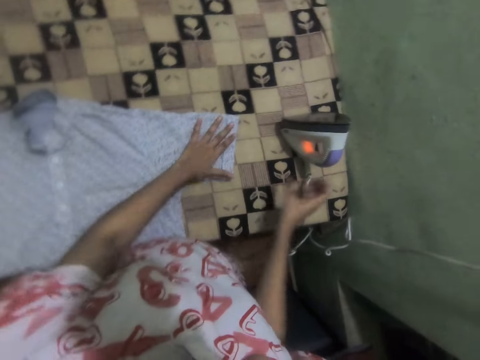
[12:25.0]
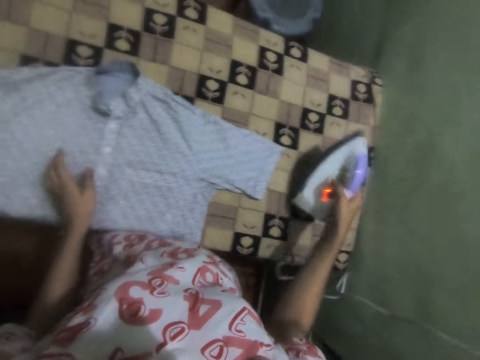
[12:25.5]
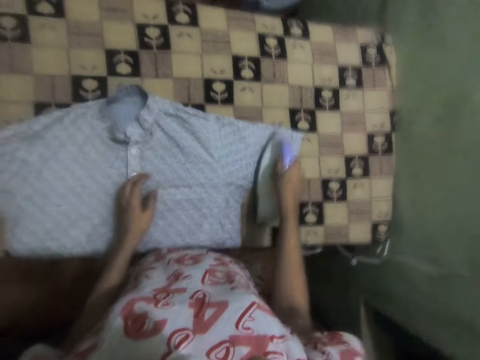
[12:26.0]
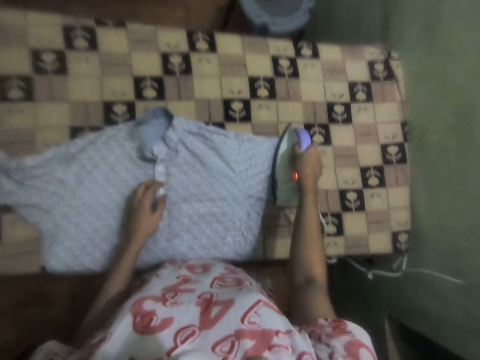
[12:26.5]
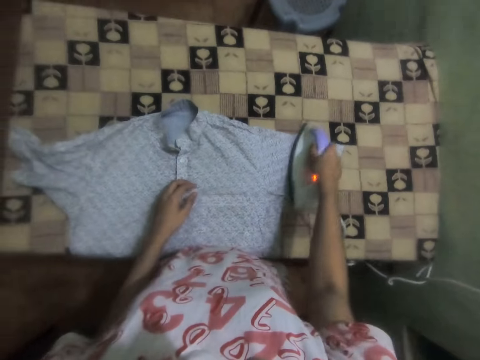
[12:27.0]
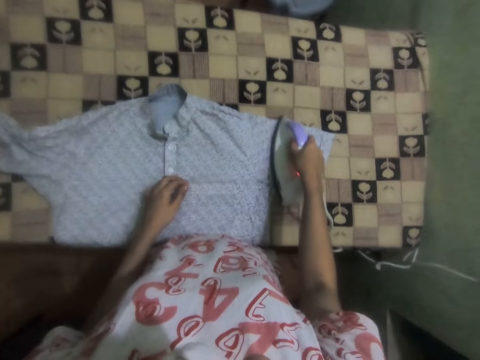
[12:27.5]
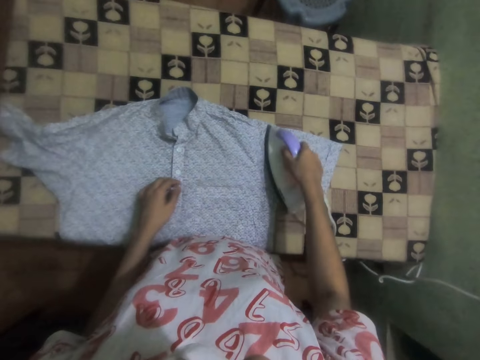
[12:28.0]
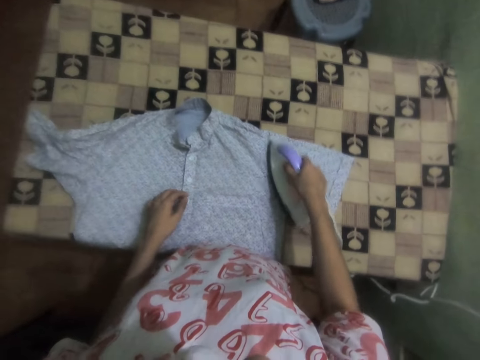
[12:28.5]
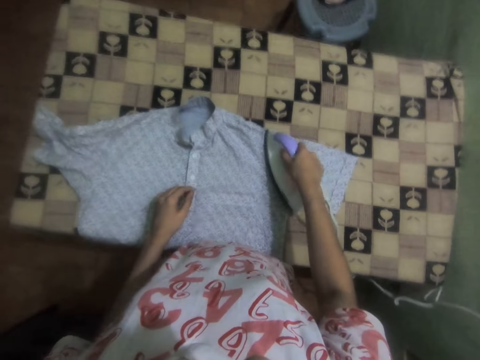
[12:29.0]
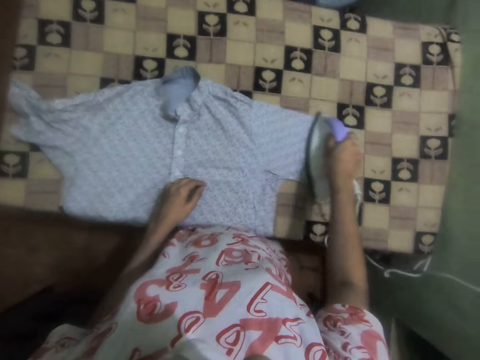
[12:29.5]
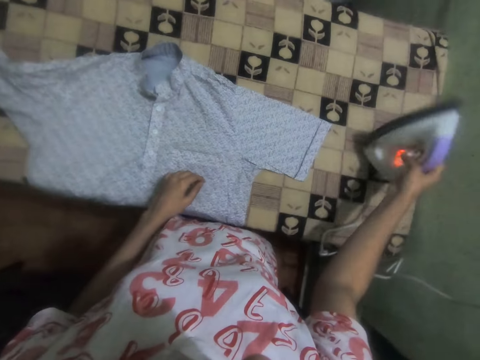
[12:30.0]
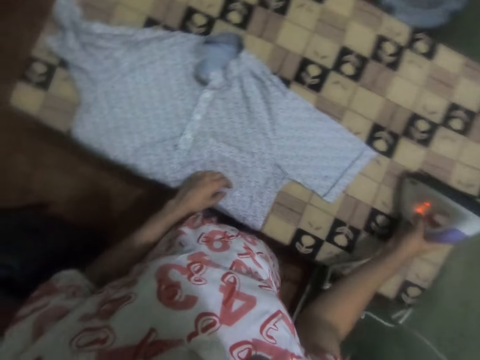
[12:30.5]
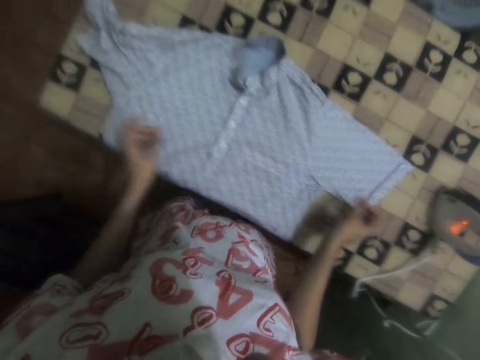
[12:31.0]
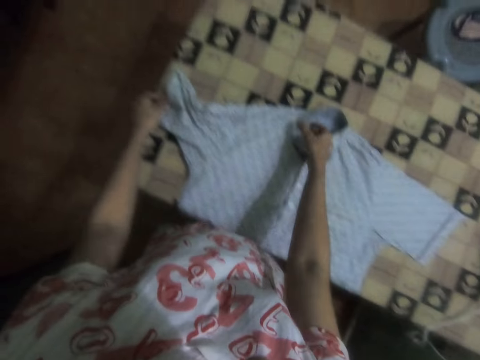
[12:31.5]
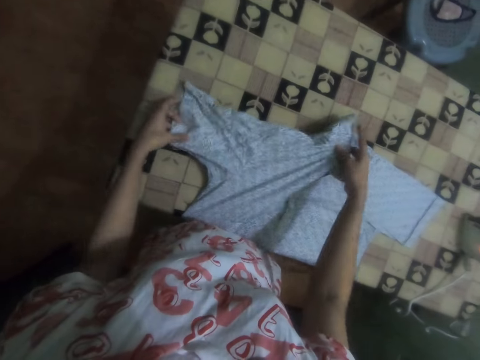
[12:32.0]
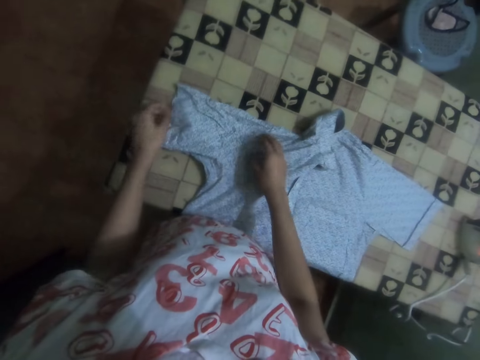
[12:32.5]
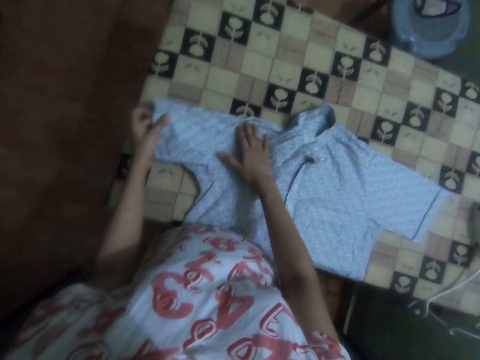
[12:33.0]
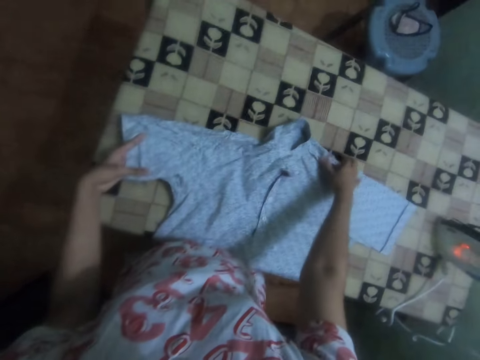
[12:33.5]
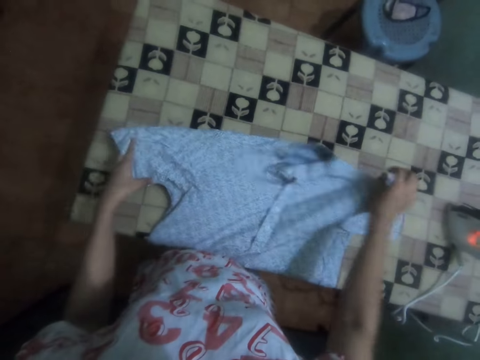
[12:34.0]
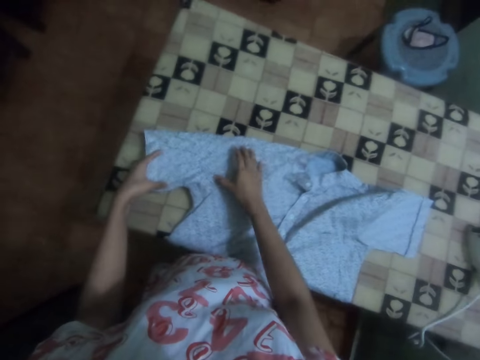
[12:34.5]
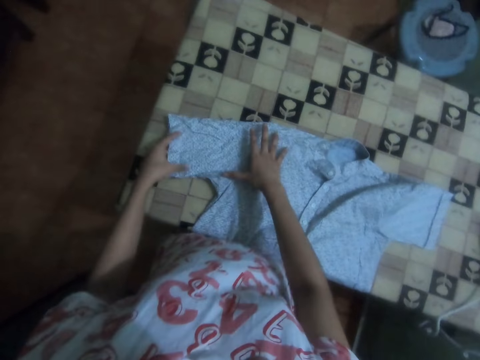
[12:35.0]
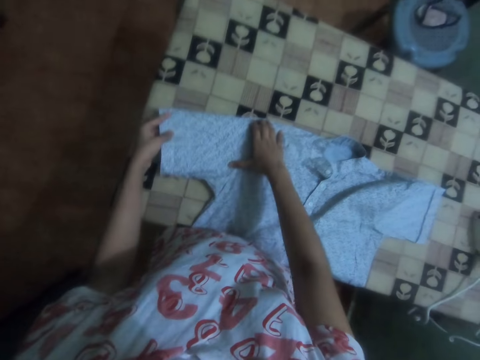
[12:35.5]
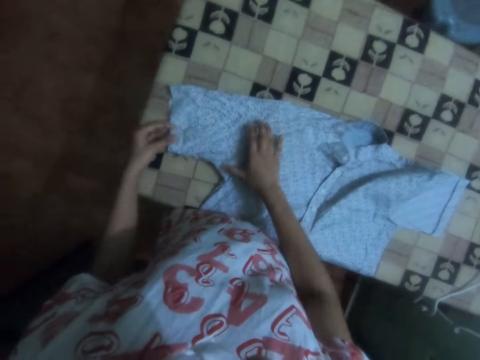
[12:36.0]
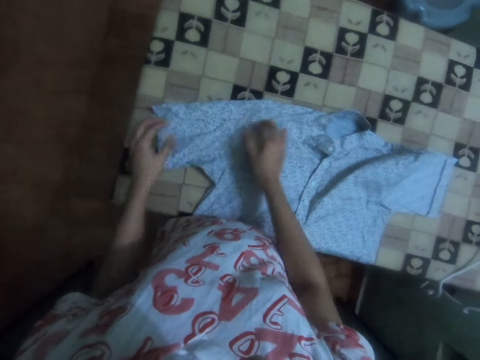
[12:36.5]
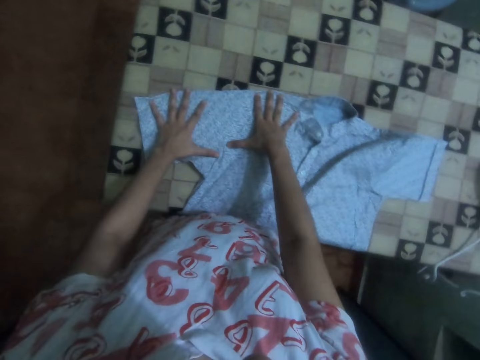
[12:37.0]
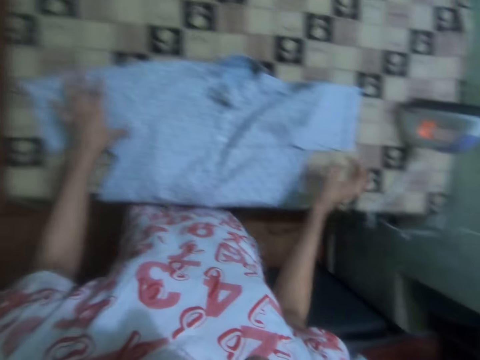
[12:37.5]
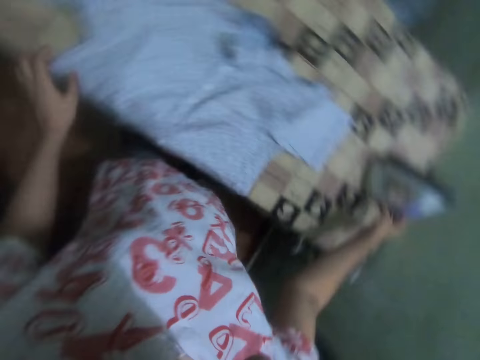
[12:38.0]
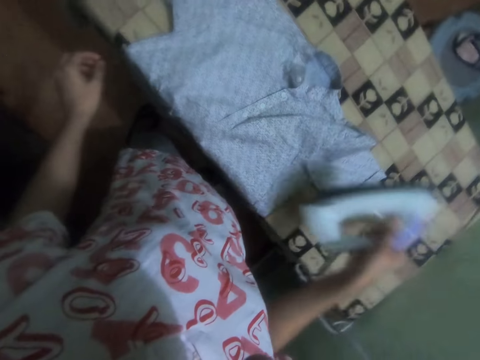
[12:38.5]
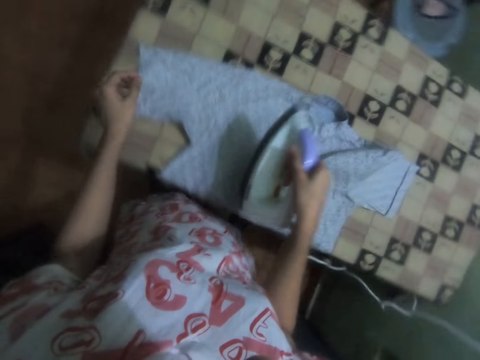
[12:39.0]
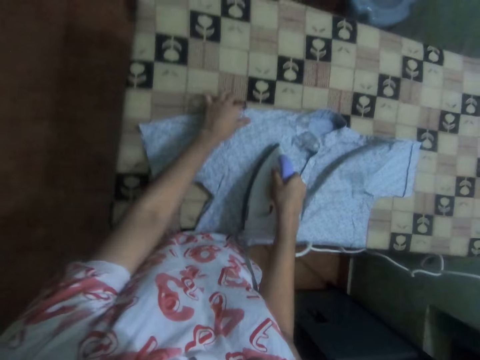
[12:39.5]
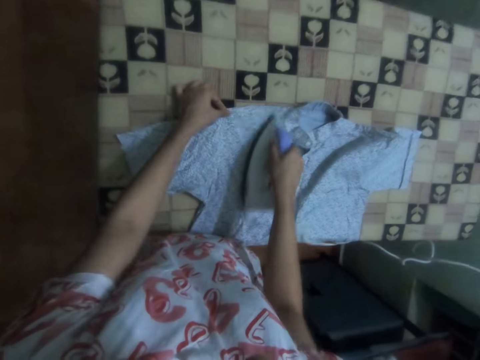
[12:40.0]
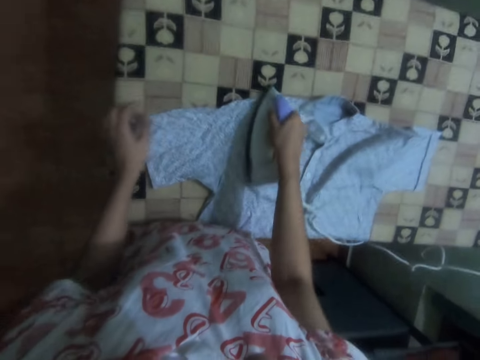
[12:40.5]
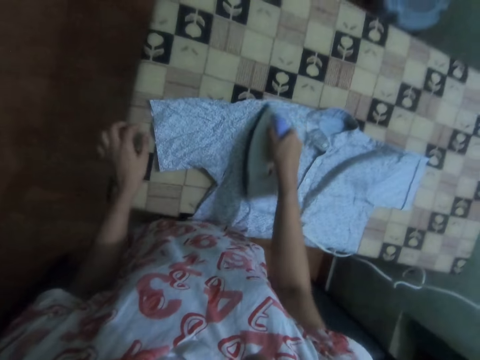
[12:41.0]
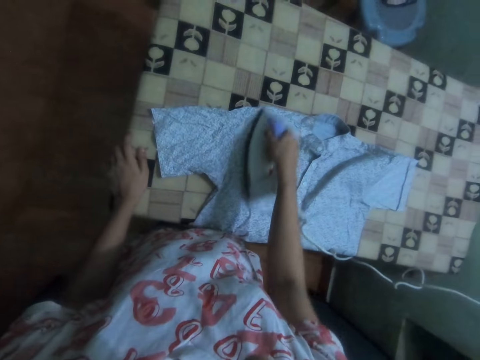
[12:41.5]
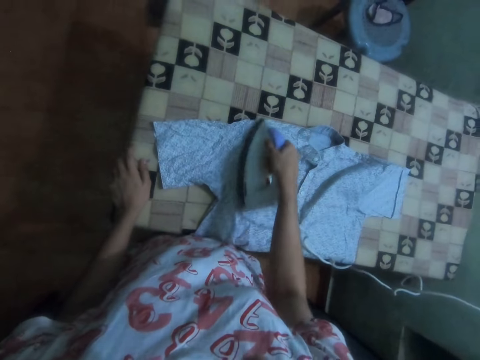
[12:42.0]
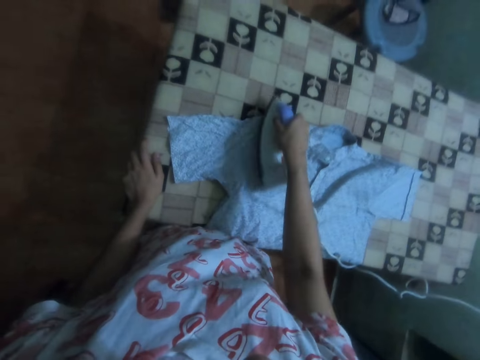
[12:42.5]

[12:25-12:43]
The camera wearer takes the iron box. They iron the shirt. They place the iron box on the ironing board. They hold the shirt on the table and adjust the cloth. They pick up the iron box and iron the shirt.

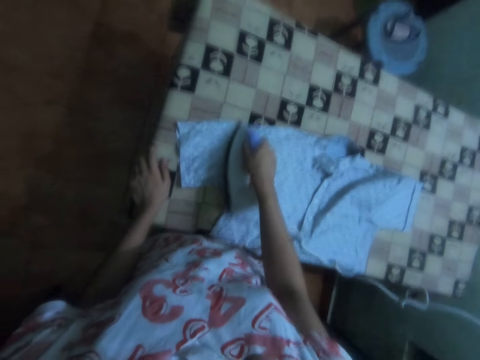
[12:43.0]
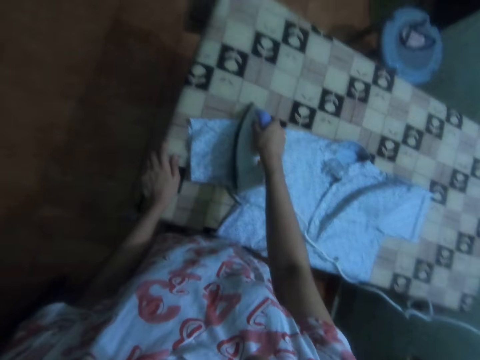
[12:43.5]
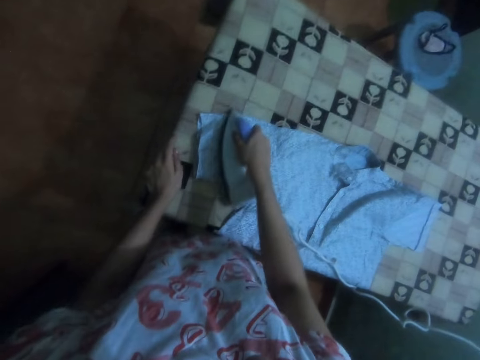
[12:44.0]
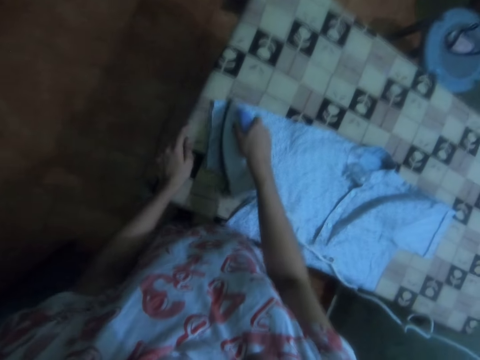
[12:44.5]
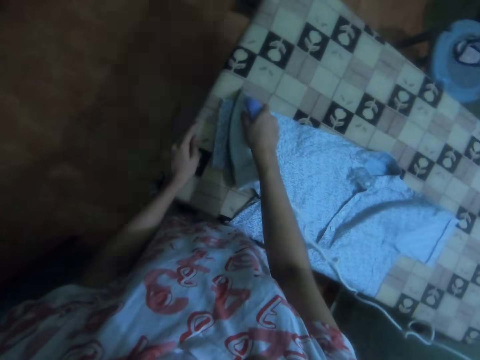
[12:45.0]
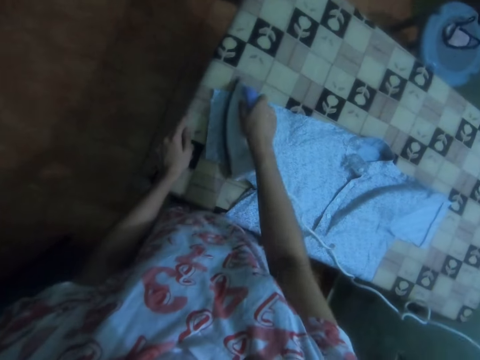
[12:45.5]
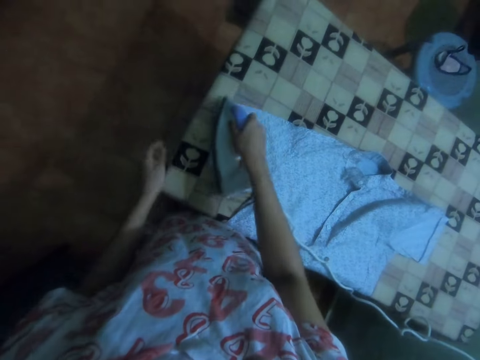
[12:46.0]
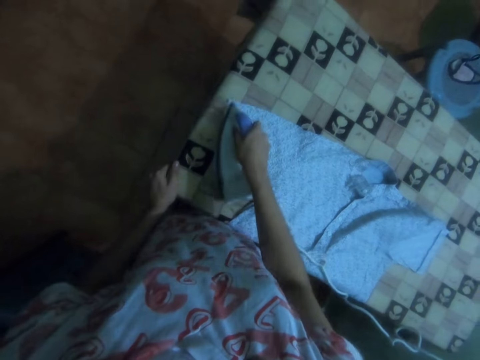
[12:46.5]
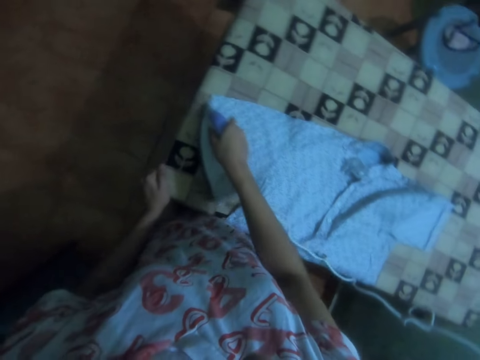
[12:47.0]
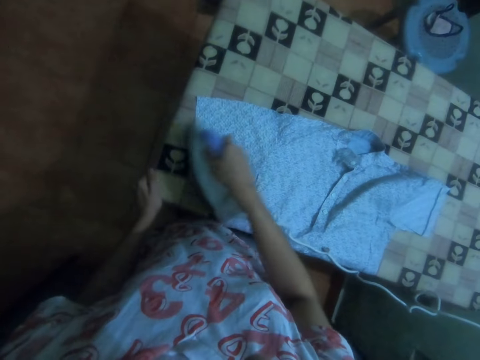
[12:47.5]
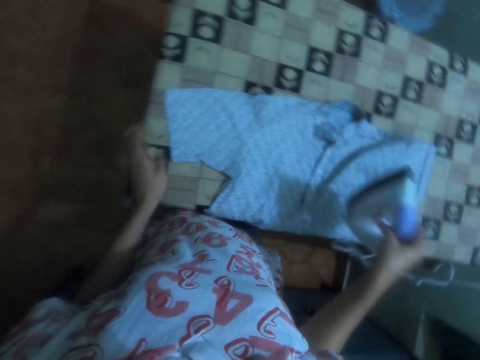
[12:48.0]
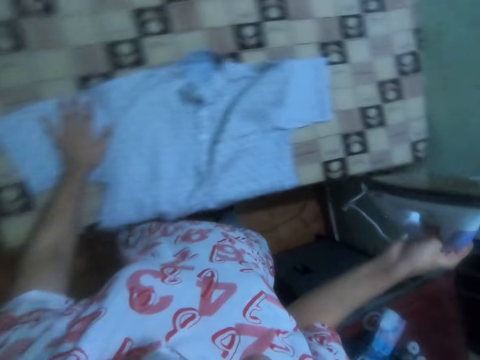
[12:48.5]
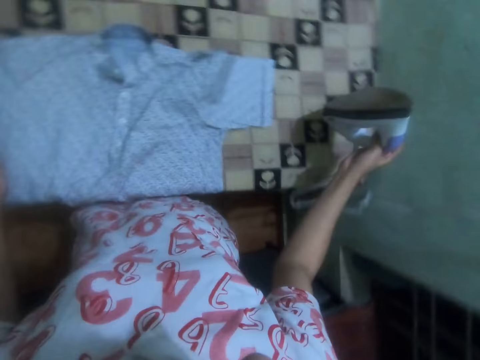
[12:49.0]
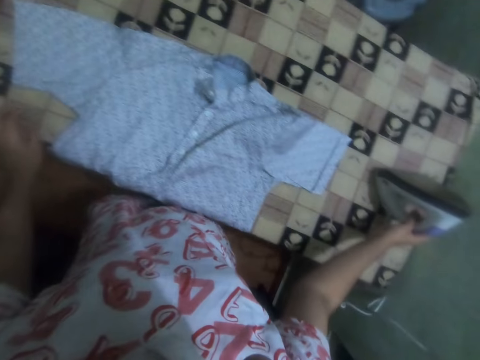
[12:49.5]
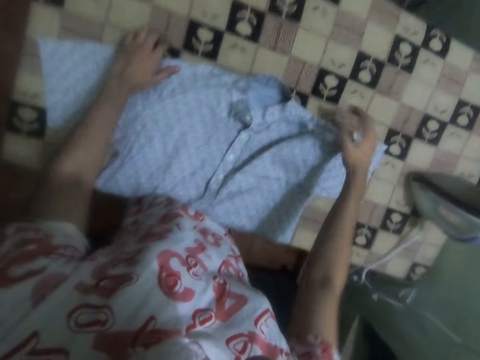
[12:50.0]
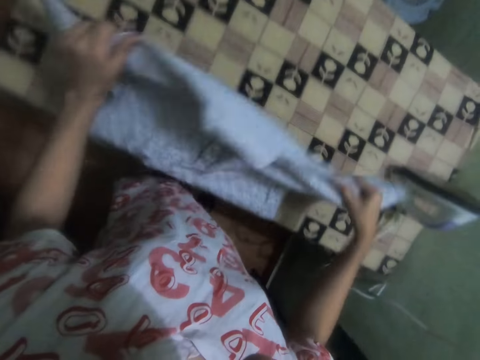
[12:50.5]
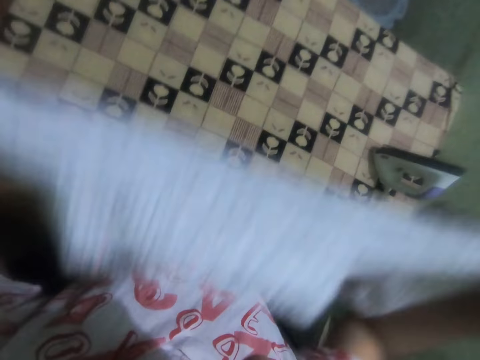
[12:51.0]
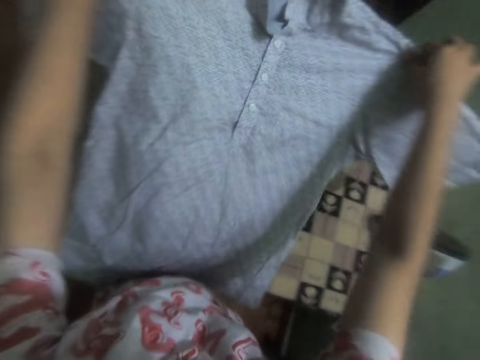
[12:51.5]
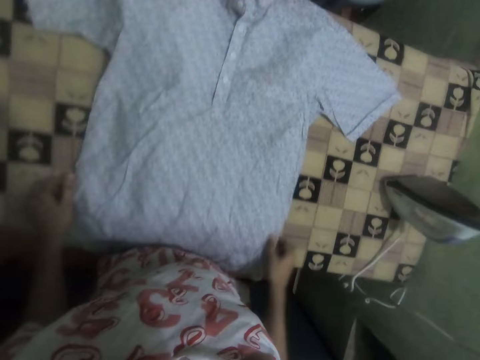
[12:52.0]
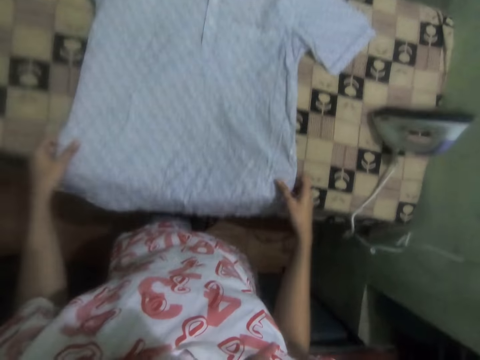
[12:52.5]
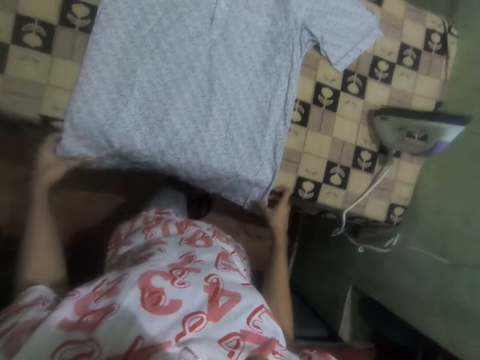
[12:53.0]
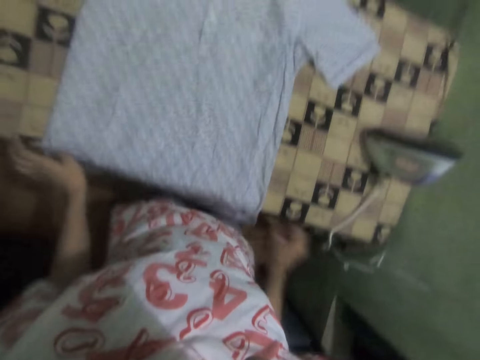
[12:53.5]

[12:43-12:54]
The camera wearer places the iron on the ironing board. They adjust the cloth. They hold the shirt, lift the shirt, and place the shirt on the table.
